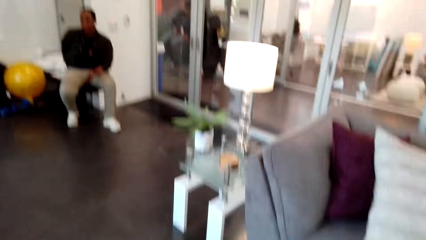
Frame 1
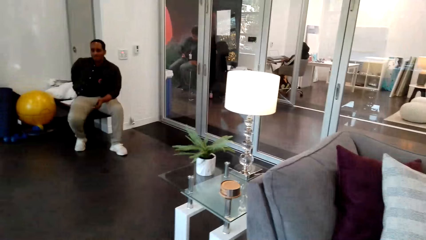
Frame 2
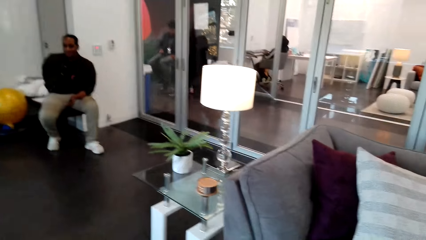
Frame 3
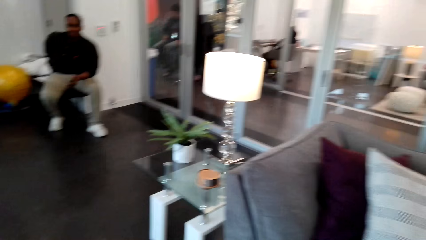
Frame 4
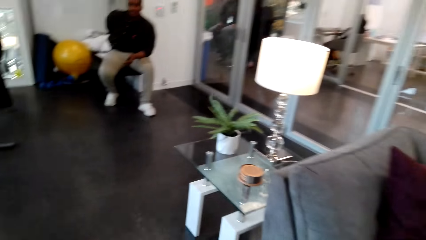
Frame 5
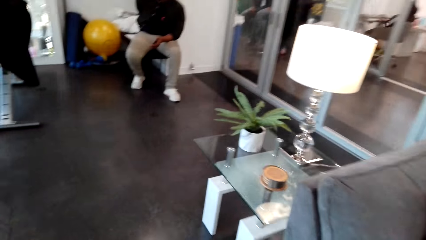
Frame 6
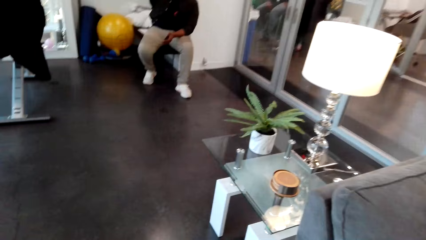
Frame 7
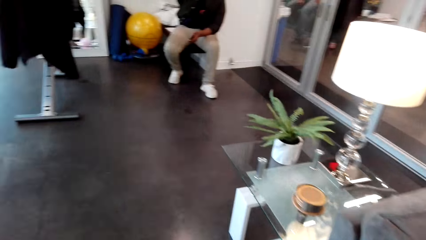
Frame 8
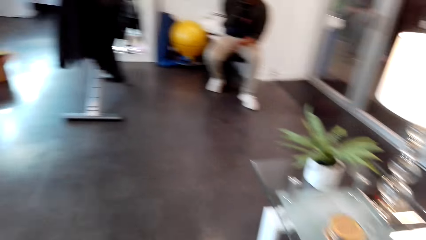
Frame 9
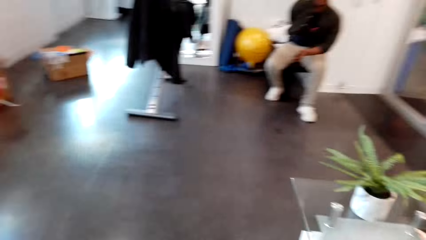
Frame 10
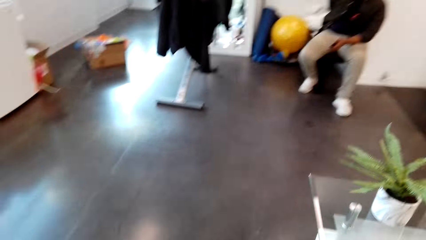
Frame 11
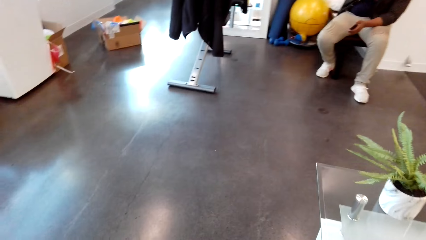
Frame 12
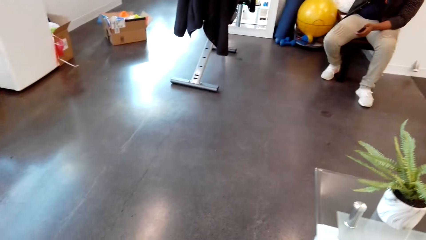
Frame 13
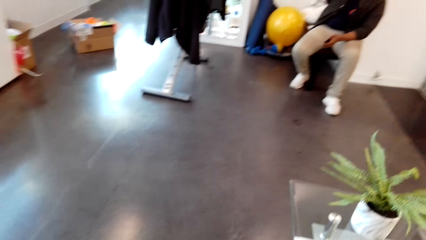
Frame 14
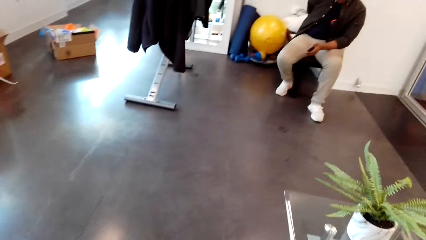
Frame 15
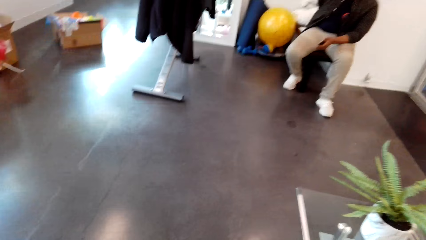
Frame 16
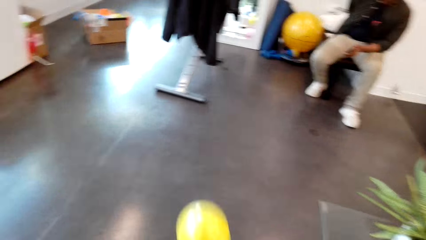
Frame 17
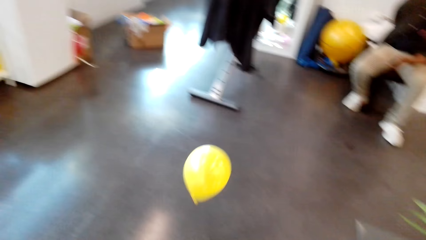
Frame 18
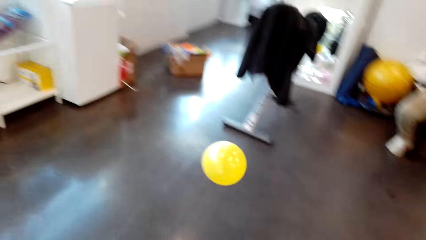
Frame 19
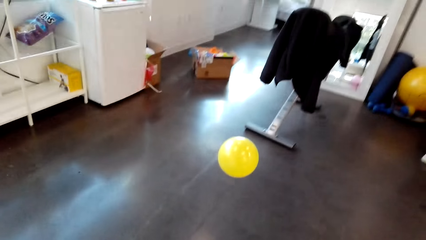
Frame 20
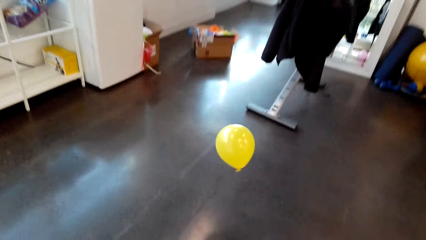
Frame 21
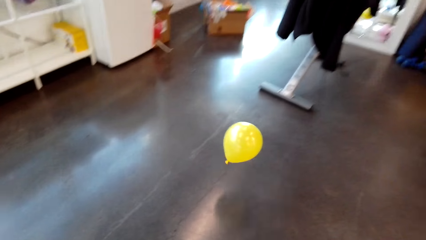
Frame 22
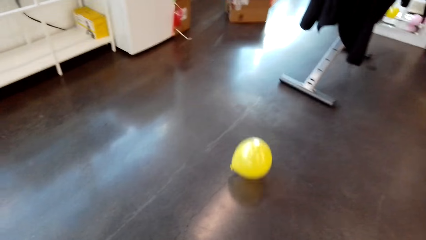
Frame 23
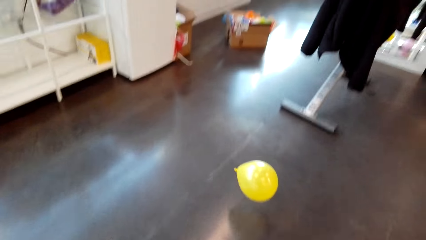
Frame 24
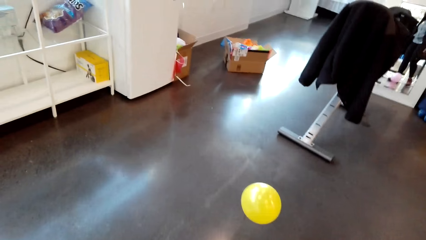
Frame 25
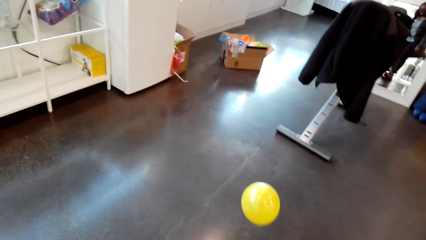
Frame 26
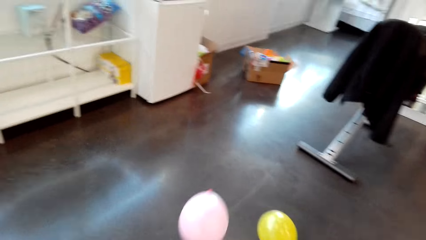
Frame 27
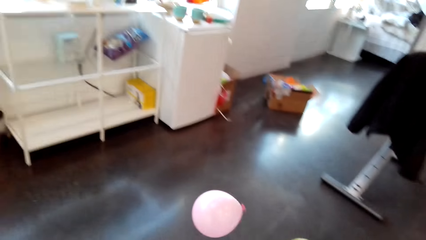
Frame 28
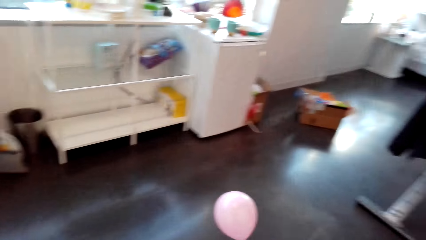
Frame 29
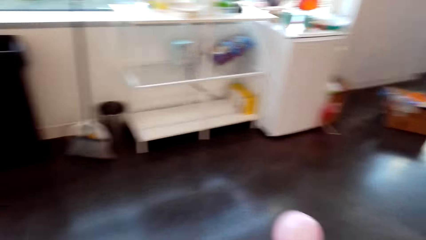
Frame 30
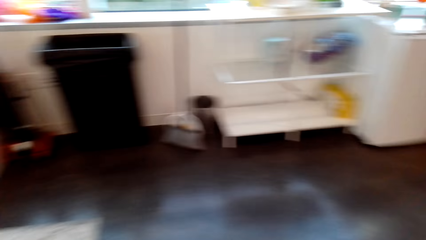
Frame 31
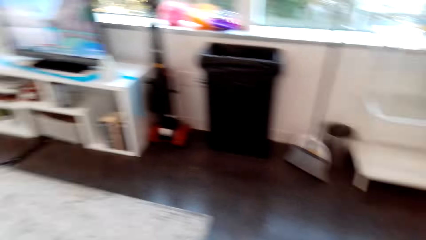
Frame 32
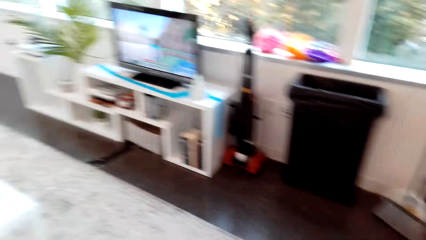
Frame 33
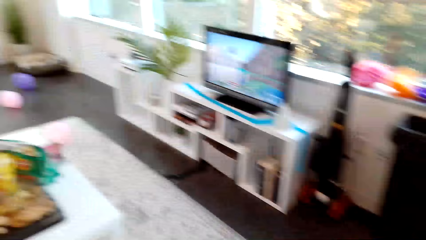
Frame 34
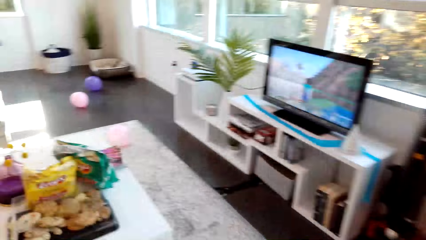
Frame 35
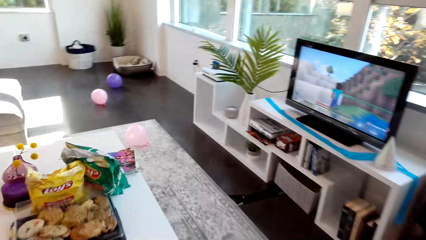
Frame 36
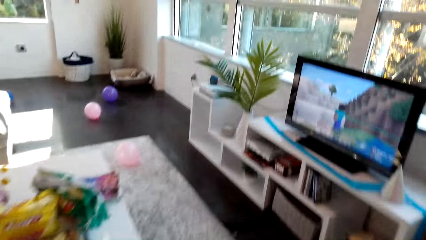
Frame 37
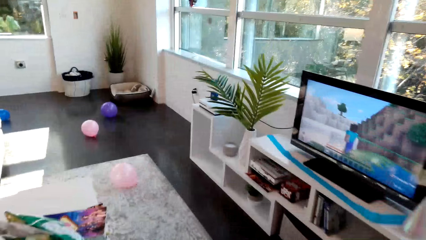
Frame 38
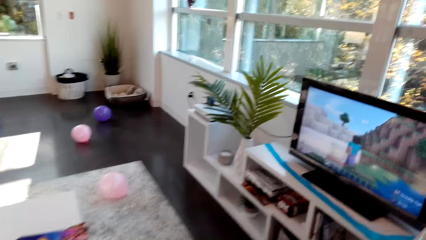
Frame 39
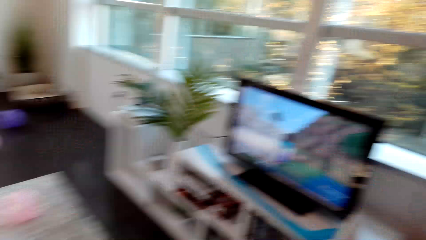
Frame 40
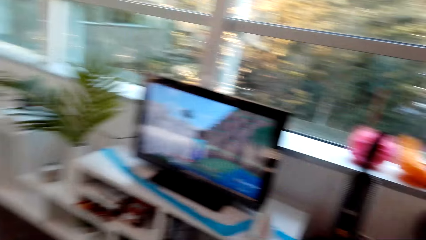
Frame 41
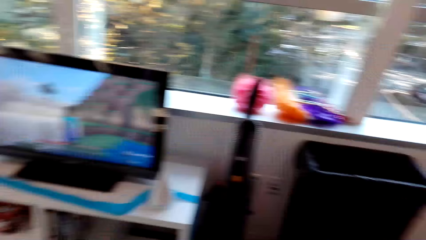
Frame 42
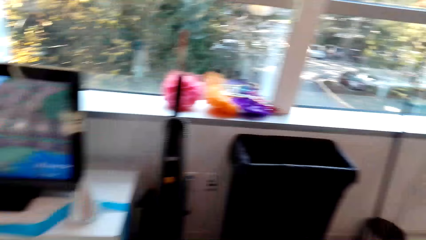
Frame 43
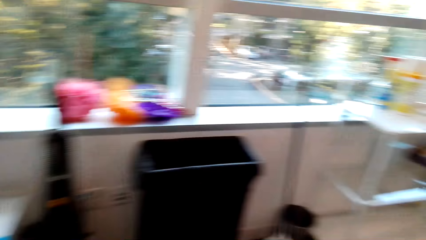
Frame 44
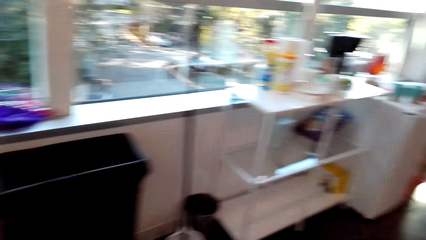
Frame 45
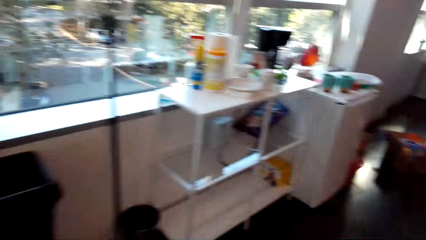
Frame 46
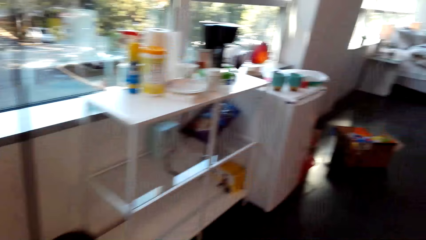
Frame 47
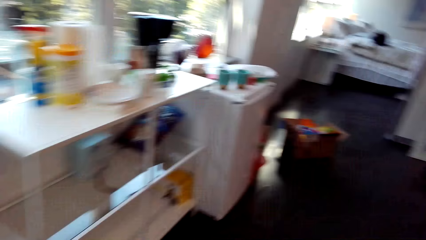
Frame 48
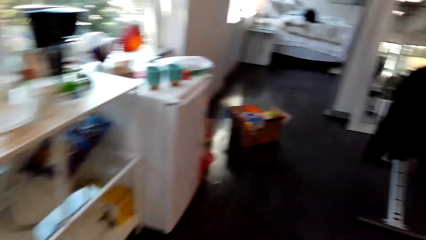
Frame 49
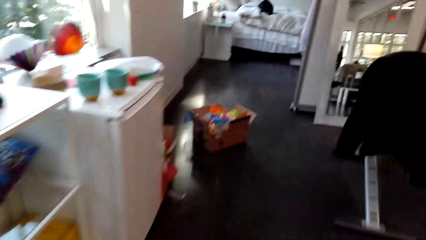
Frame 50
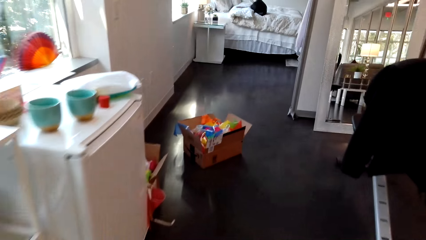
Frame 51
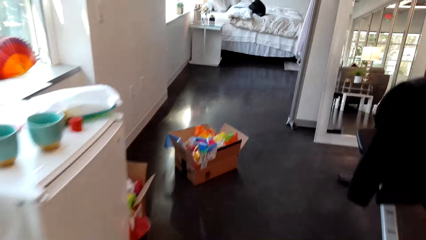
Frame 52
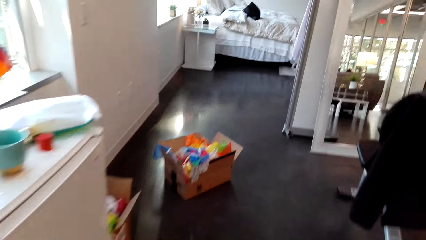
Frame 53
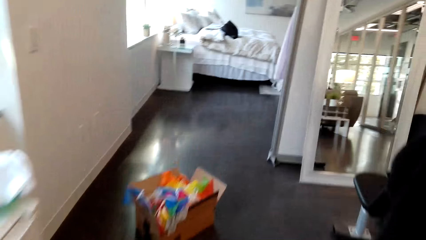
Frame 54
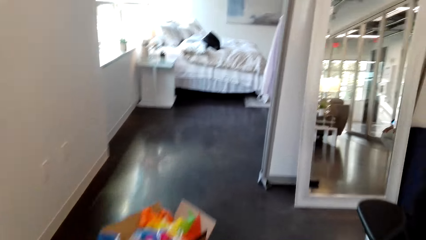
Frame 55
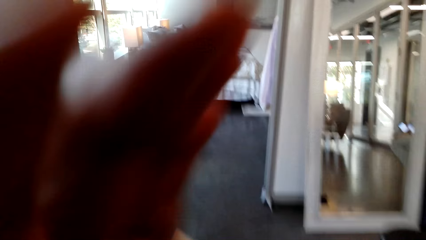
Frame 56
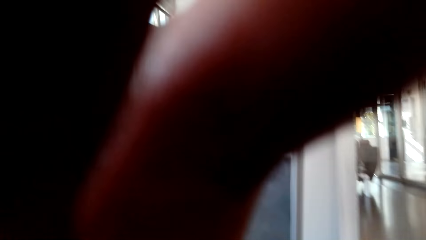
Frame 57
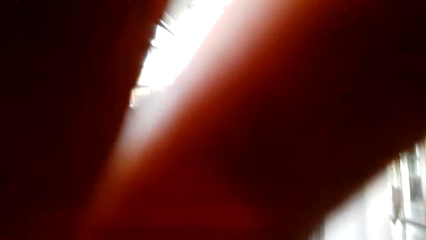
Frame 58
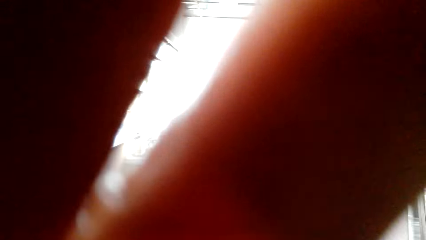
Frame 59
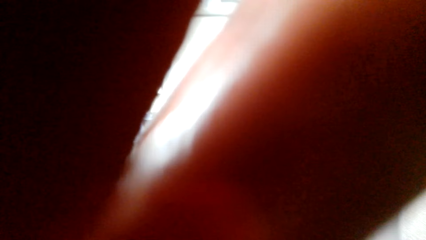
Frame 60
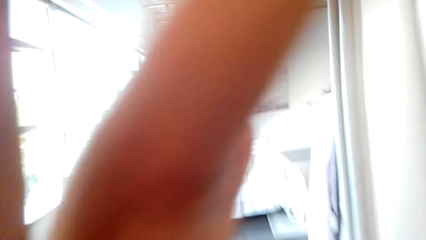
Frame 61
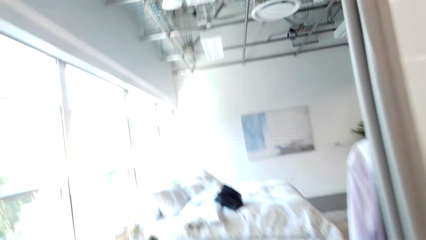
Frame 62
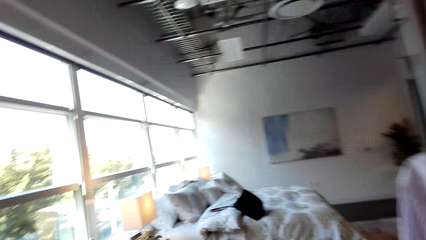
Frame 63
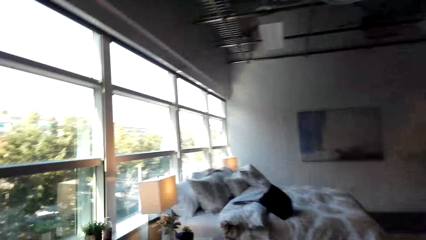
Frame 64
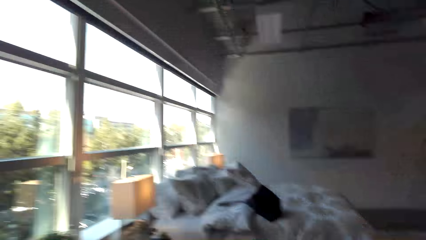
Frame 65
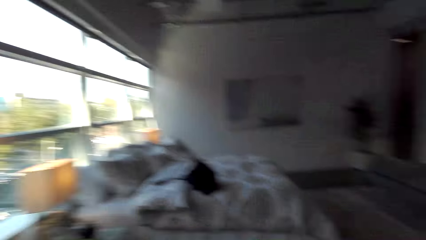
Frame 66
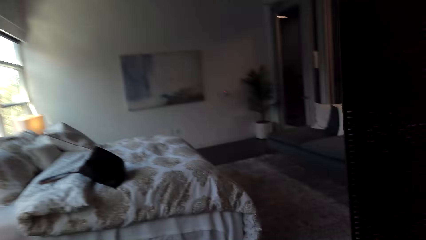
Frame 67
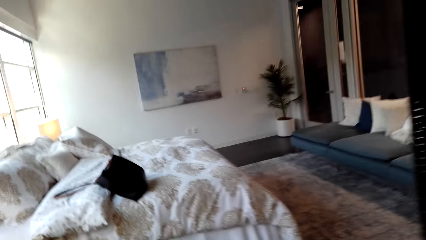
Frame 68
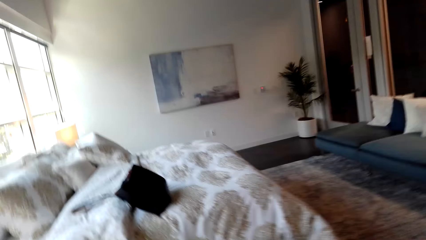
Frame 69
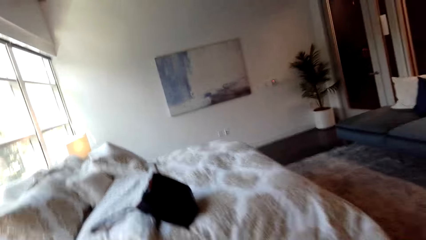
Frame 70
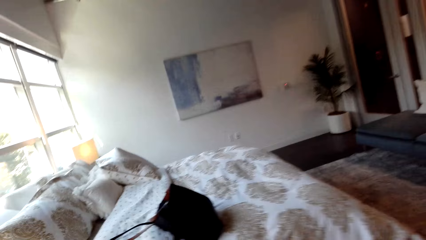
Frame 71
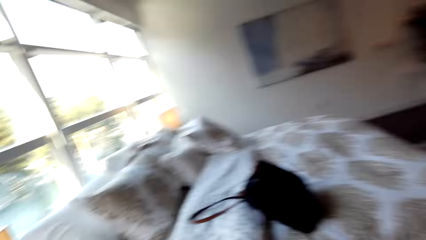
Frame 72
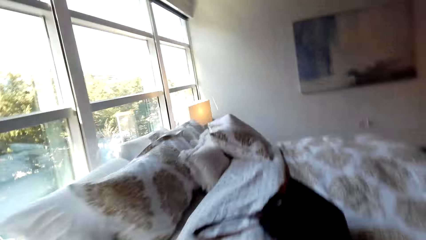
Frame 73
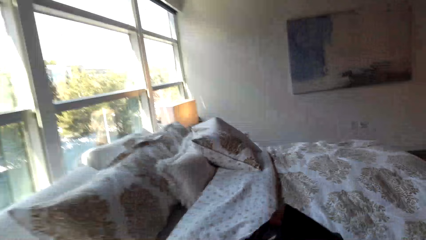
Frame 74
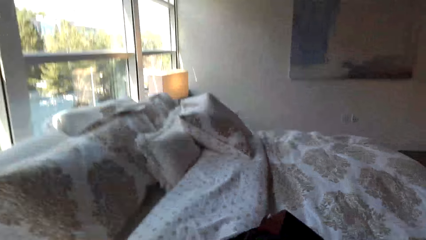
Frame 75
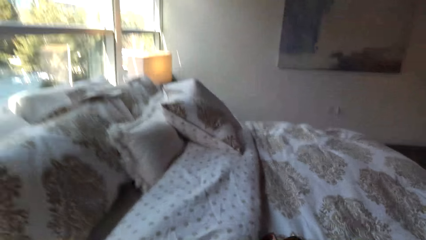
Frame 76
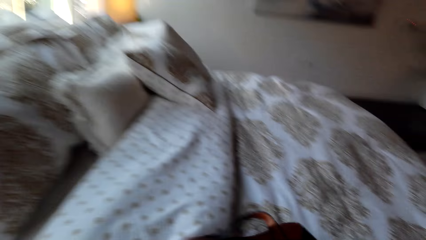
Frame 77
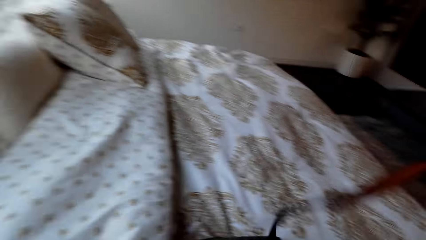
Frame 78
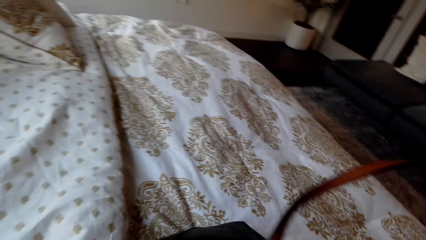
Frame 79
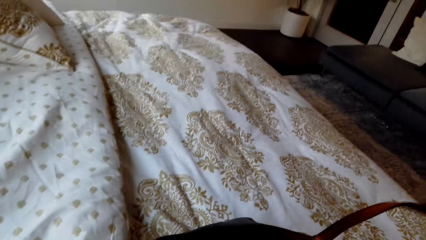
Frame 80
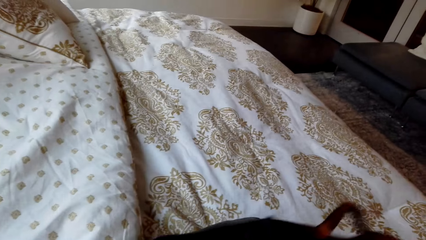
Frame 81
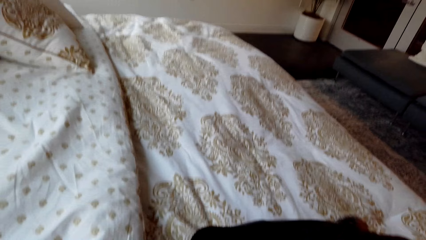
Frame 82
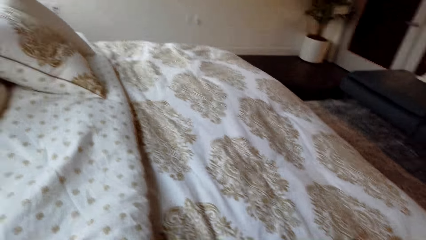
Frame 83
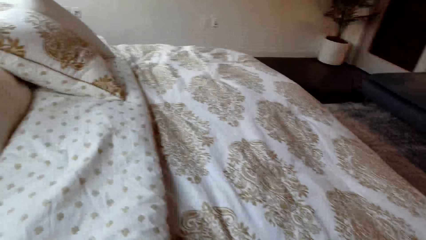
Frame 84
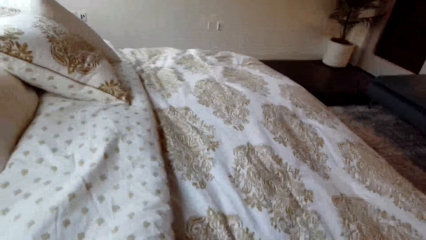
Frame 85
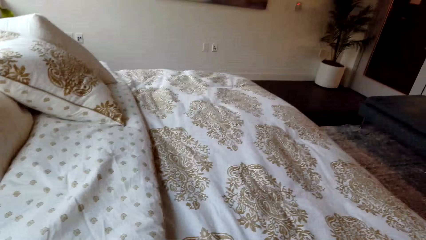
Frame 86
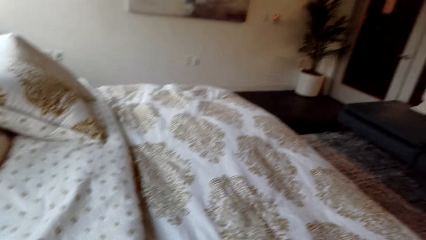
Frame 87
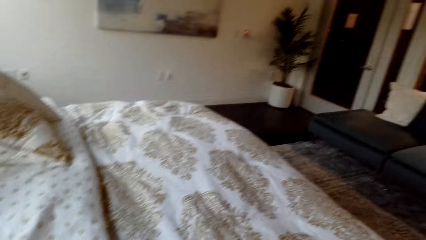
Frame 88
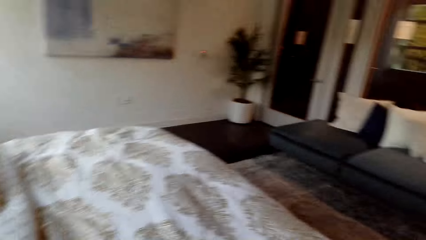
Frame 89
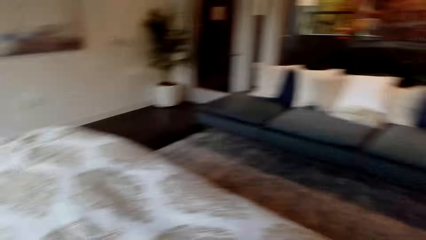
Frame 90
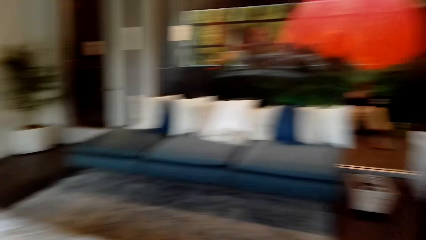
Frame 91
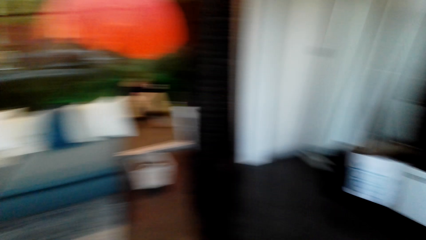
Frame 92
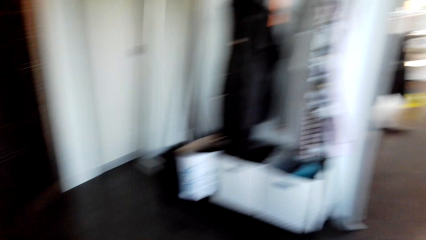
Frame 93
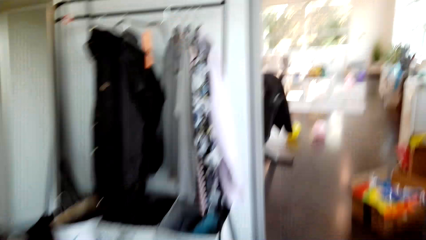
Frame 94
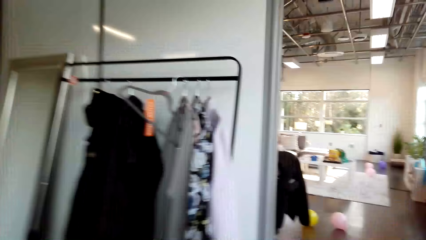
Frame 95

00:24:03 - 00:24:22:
The camera wearer kicks balloons on the floor. A person sits on a chair and talks with the camera wearer. The camera wearer throws a balloon. They talk with the person. They adjust the camera. They walk to the bed. They talk with the person. They pick up a handbag. They hold the bag on the bed.
